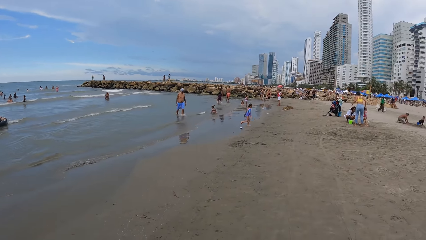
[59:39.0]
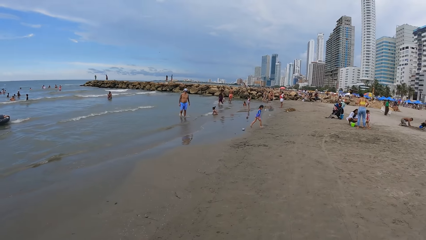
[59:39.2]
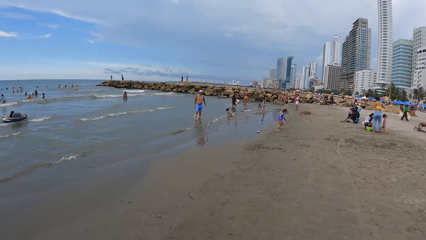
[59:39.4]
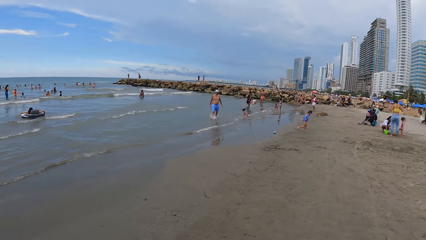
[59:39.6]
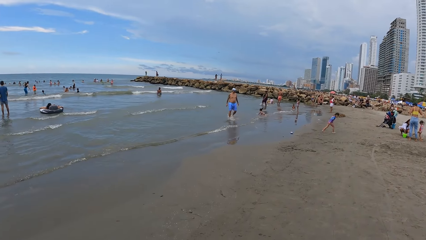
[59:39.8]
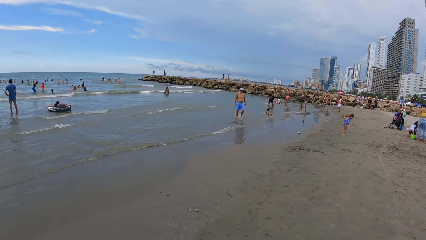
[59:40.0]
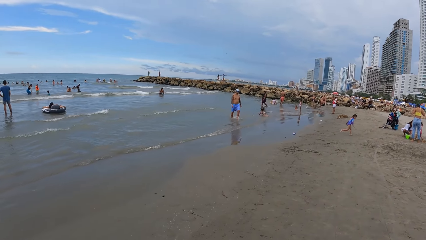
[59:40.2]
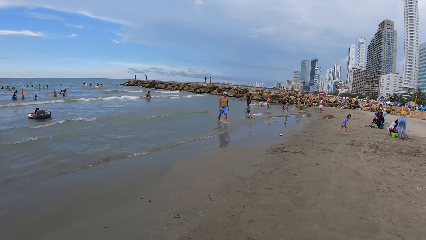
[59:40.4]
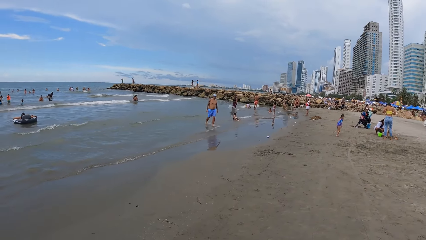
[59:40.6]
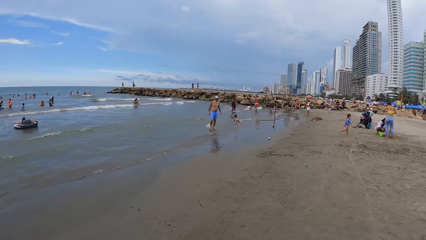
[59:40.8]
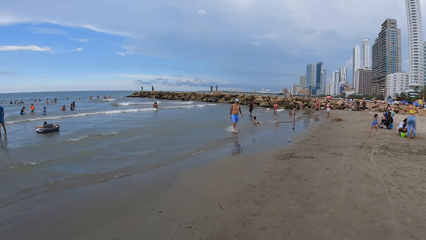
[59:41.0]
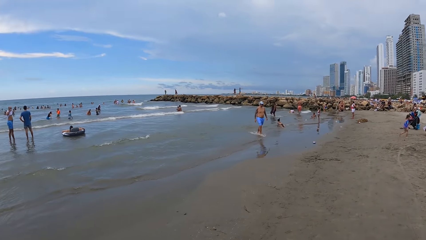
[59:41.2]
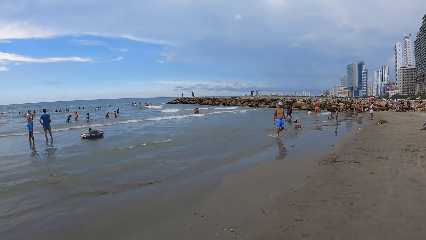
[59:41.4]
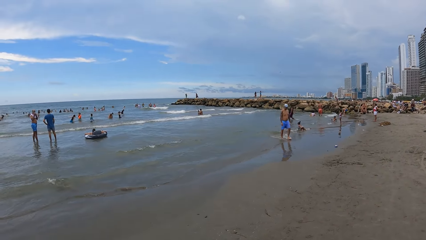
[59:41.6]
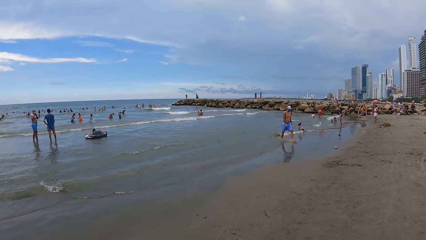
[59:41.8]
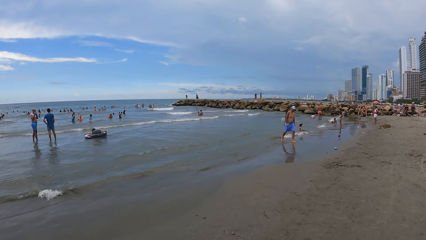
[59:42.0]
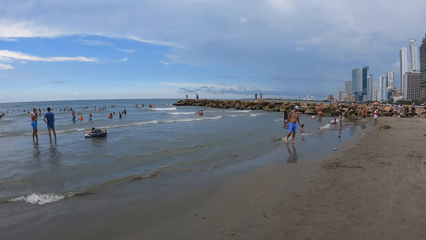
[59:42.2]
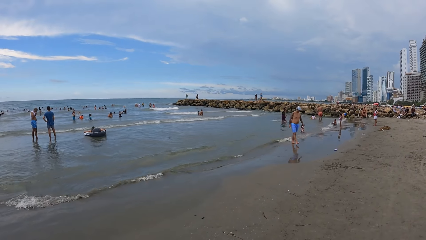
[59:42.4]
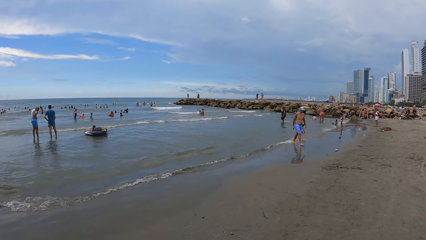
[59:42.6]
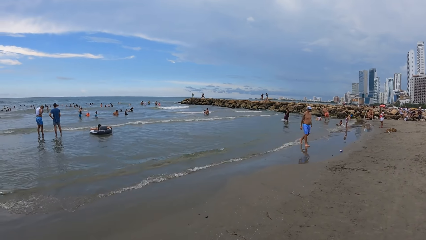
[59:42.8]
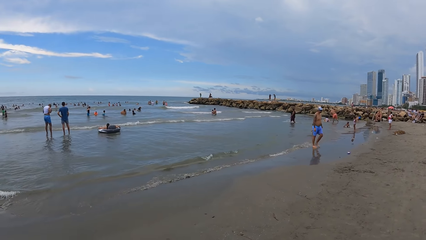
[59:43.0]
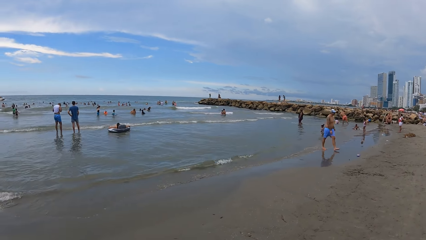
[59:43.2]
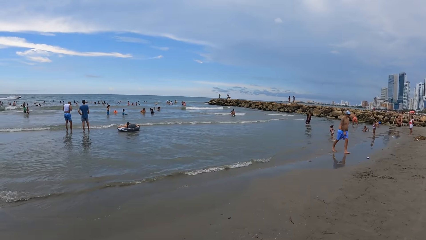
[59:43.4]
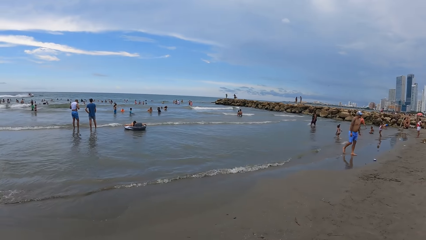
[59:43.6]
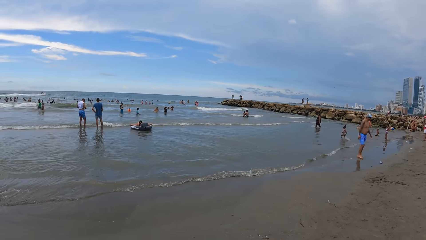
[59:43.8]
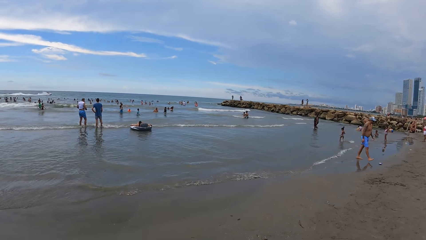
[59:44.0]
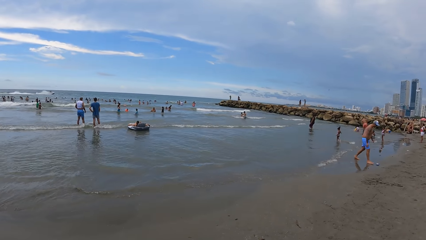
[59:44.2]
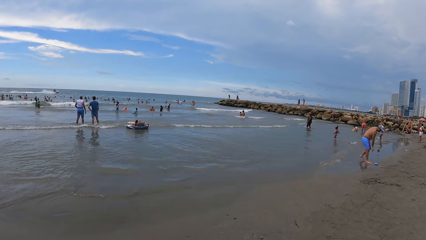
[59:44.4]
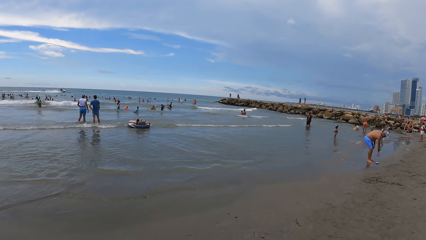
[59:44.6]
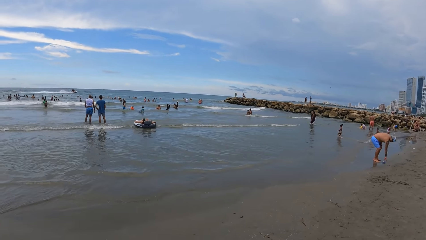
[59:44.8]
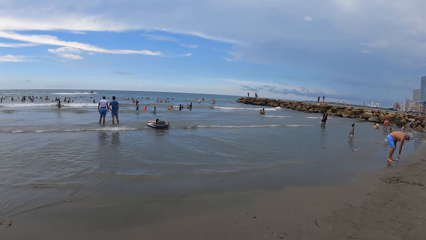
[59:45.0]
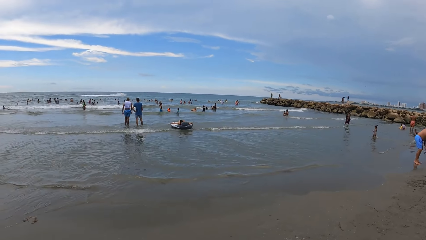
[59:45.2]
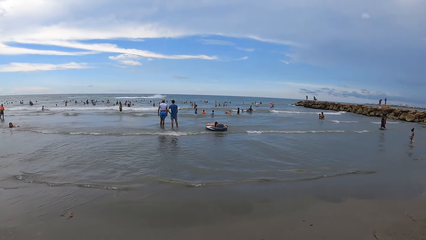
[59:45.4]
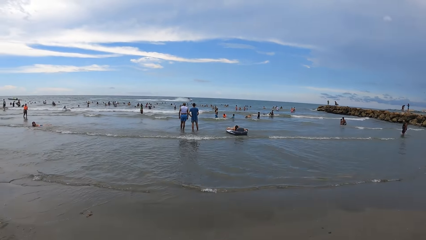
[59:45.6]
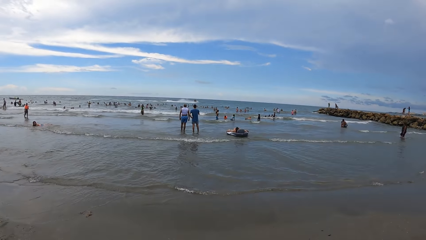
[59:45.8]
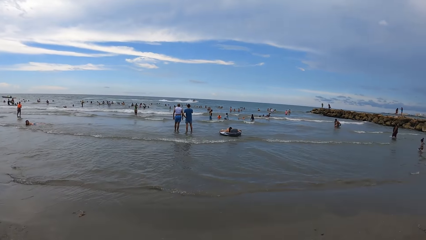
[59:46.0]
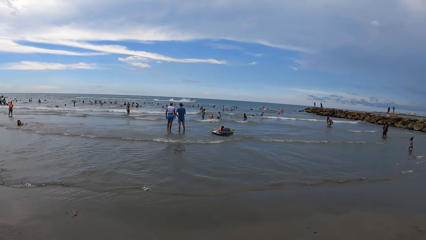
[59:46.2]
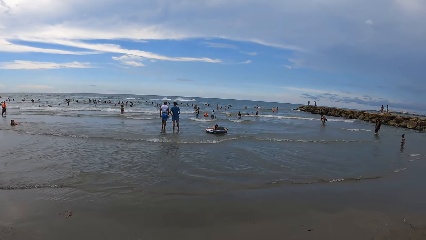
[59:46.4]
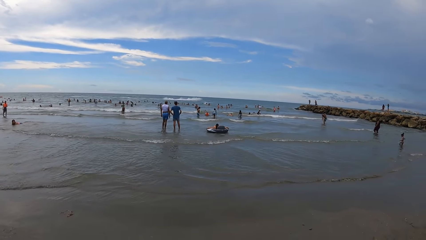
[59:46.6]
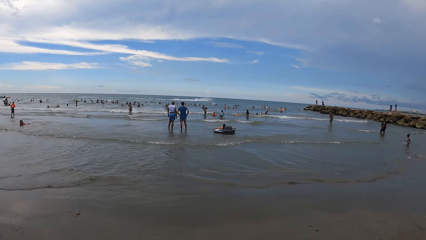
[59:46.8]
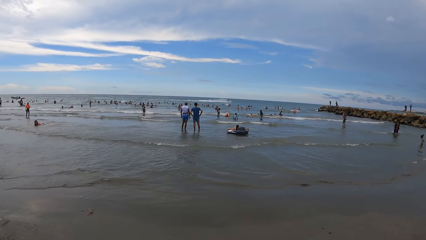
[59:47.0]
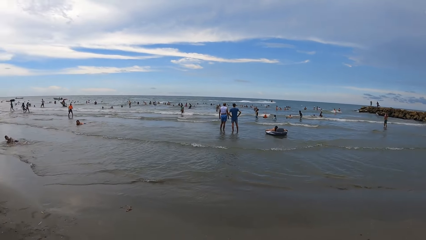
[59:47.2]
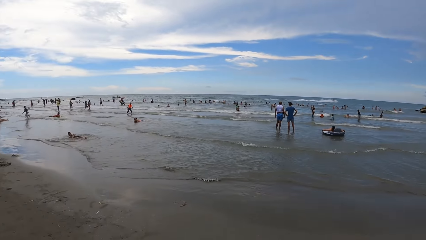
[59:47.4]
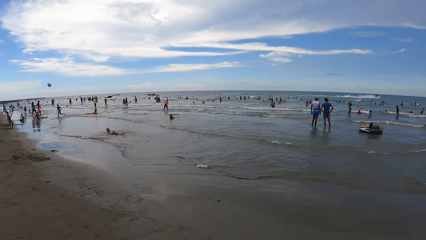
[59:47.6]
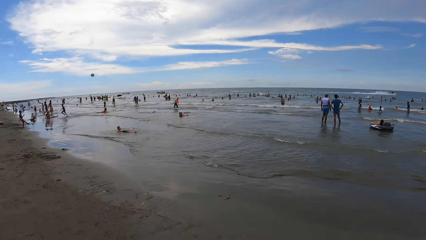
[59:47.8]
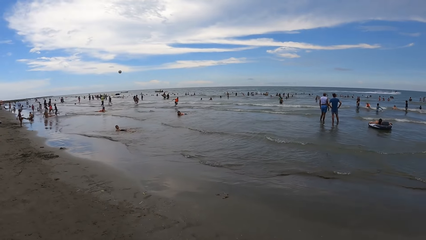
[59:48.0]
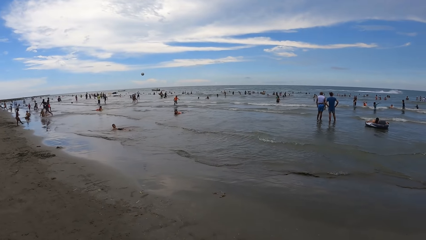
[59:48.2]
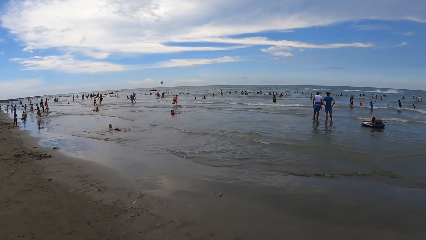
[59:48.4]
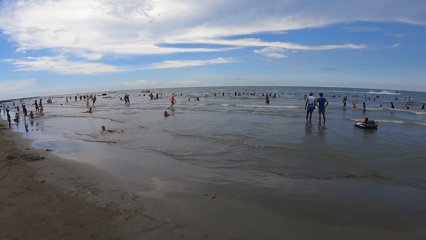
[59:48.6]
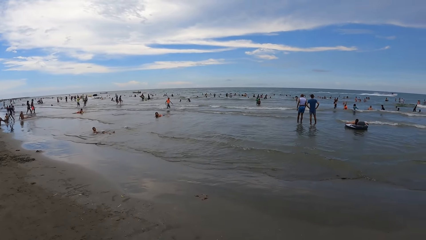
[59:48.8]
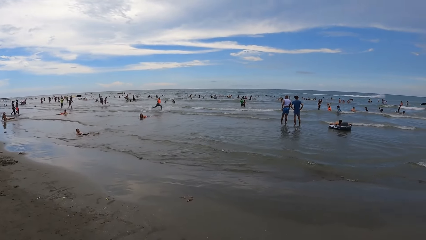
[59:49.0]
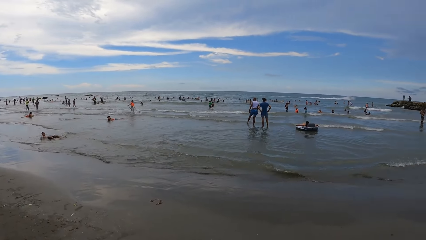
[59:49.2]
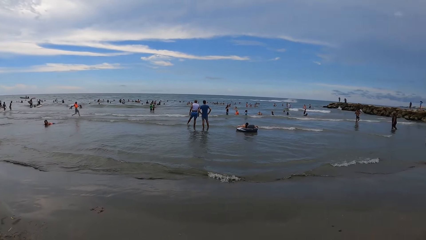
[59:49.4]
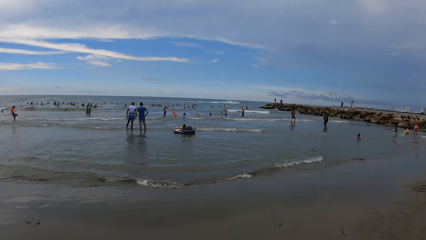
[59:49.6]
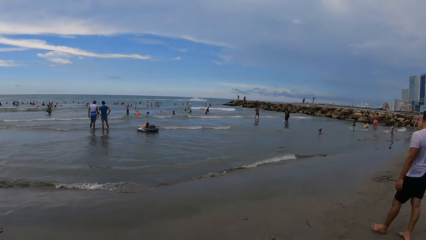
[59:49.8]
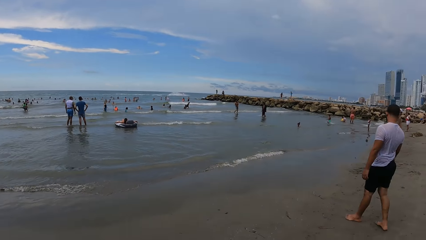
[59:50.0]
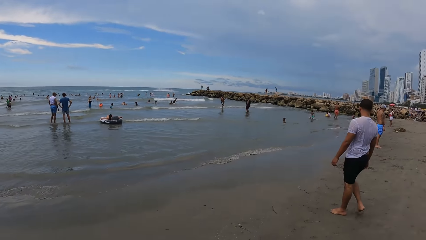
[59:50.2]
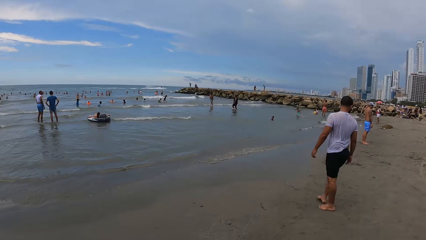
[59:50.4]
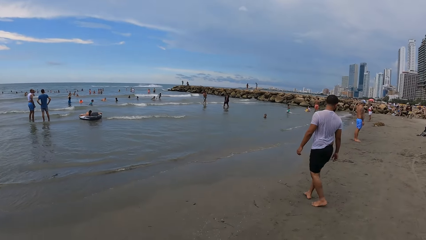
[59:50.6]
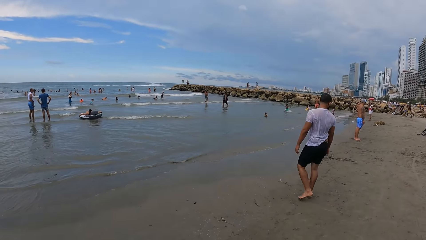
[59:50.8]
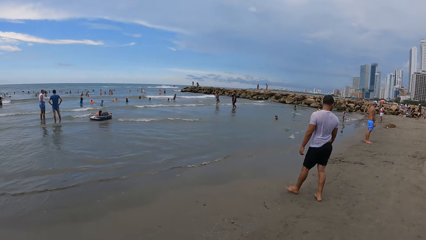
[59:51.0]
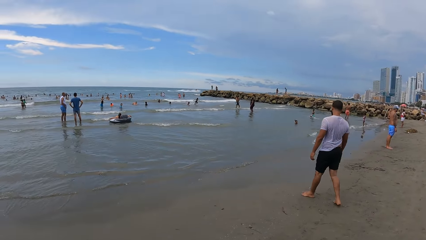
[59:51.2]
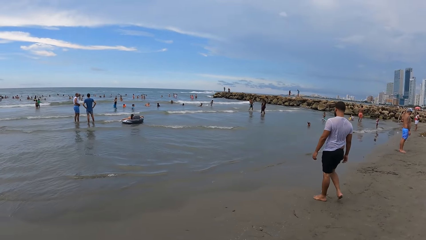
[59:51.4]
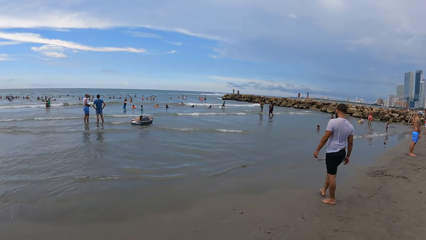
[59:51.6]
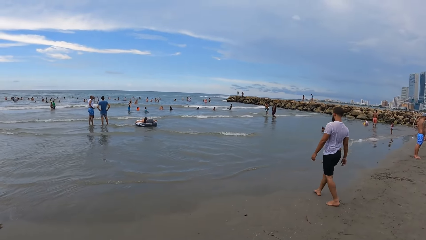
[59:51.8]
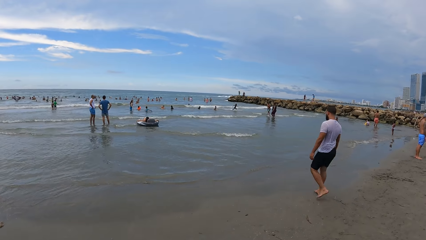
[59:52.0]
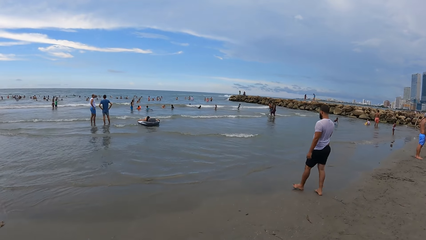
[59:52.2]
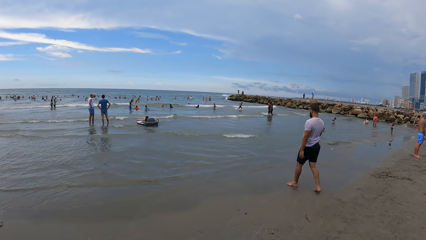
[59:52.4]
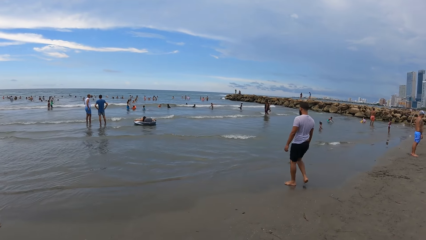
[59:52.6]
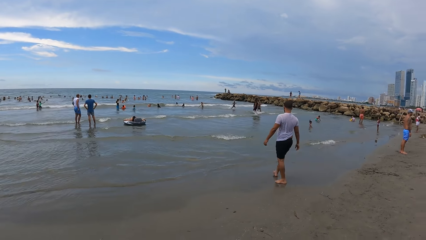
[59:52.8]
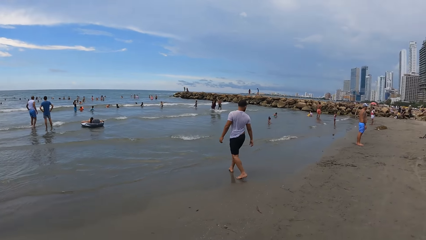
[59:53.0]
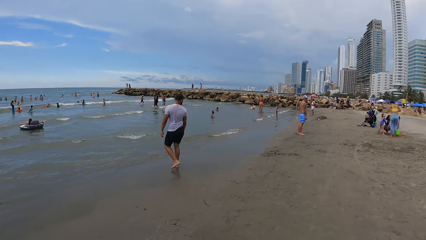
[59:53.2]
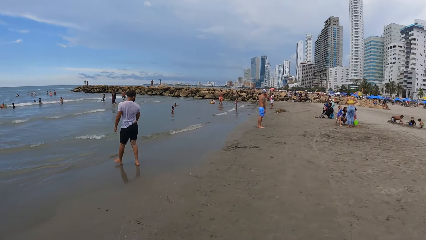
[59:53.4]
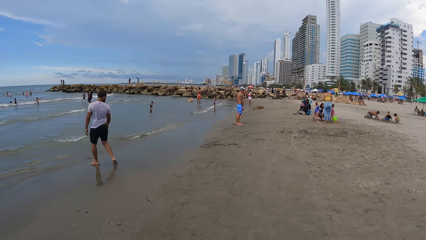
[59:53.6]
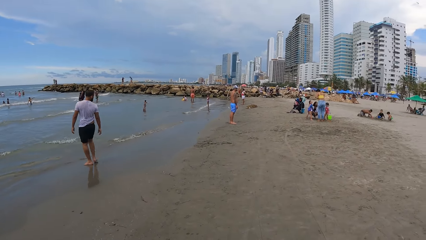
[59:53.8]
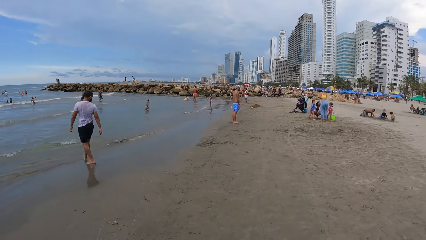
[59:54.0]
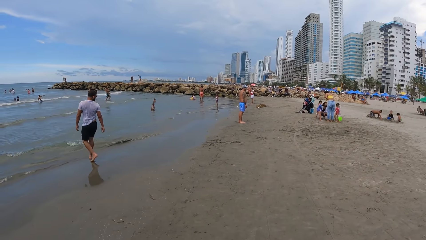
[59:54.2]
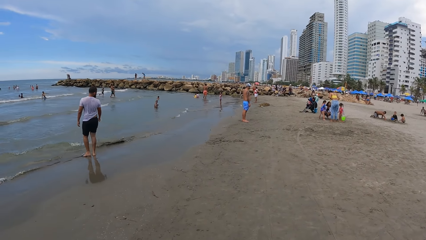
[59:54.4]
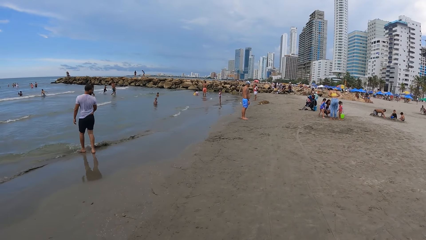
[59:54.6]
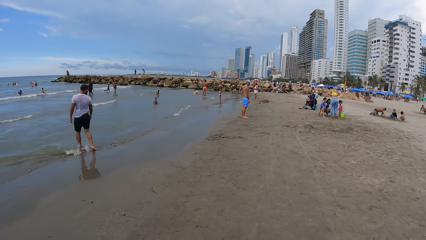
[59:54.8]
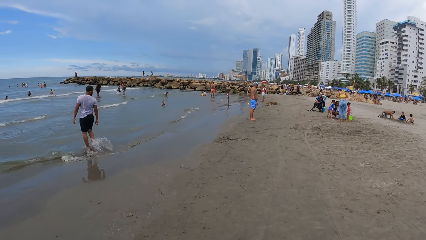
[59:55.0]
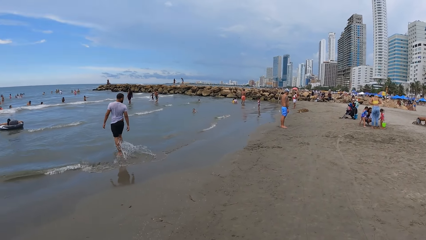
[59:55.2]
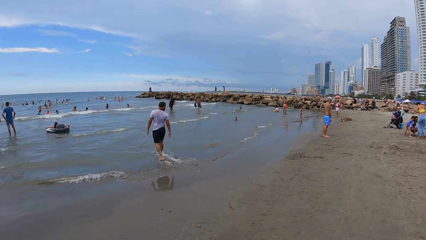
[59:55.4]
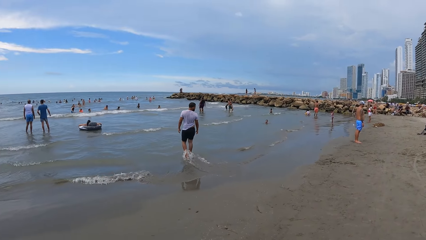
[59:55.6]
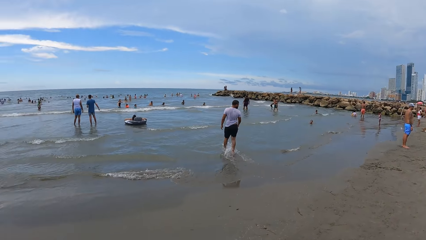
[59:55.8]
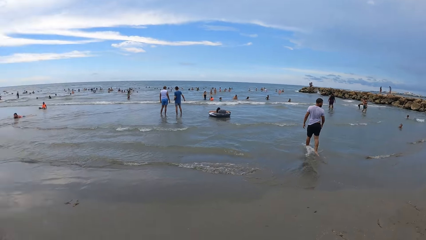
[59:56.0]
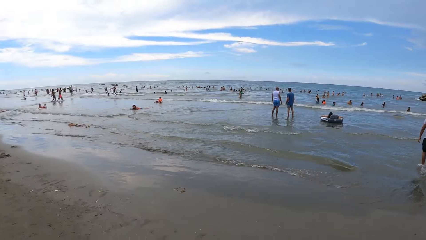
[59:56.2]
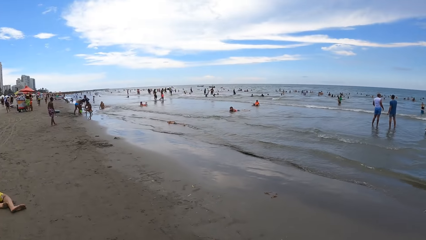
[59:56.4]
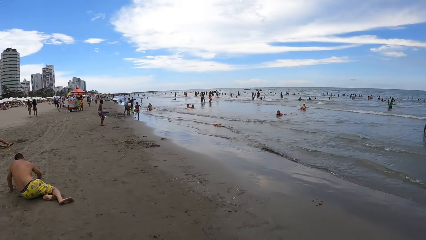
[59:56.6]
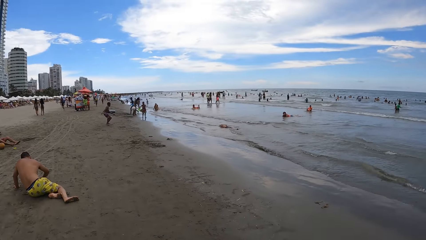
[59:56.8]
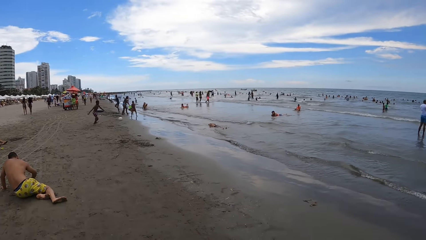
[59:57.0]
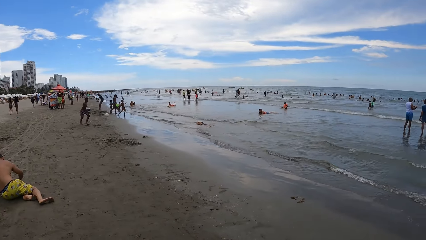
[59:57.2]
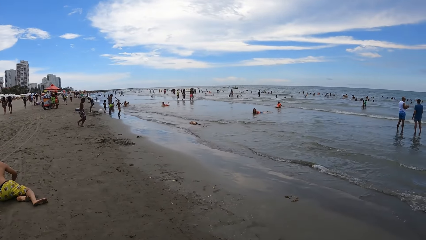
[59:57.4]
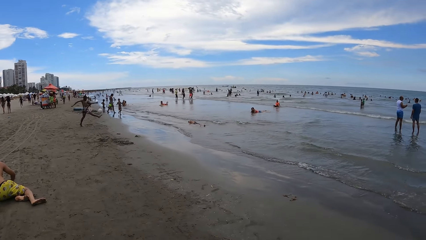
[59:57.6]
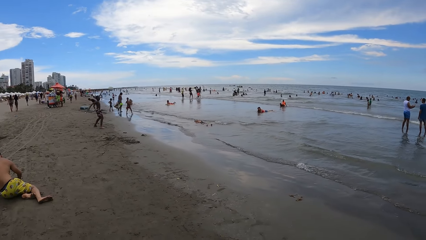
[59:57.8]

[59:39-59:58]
The camera wearer turns round. They look around the beach.
